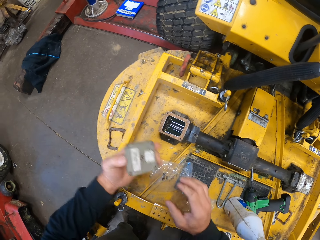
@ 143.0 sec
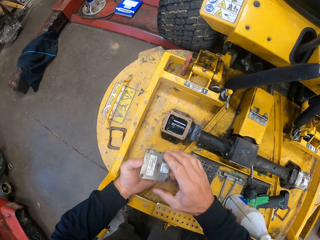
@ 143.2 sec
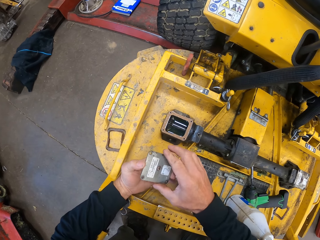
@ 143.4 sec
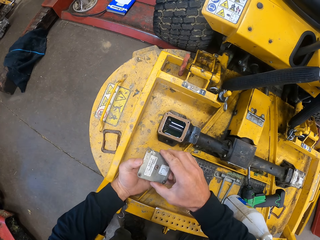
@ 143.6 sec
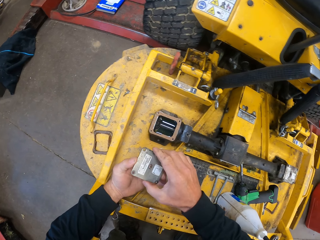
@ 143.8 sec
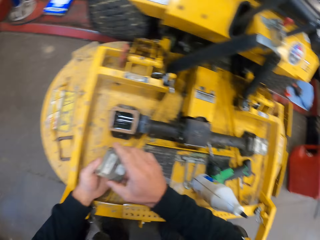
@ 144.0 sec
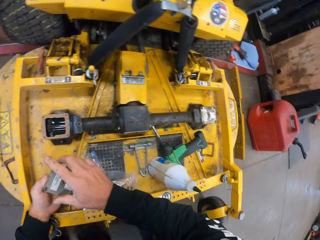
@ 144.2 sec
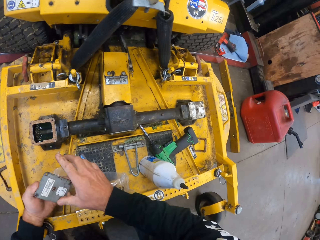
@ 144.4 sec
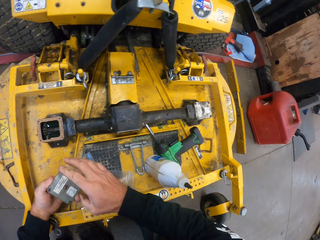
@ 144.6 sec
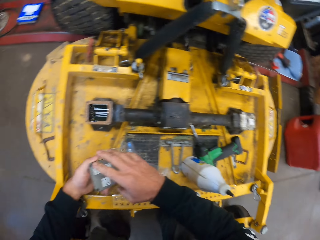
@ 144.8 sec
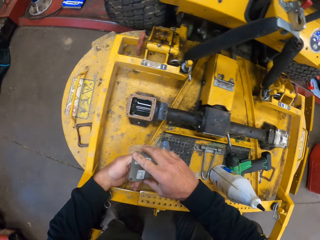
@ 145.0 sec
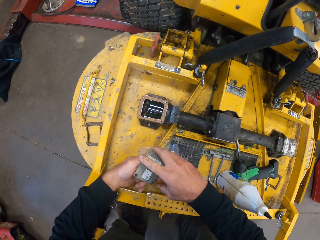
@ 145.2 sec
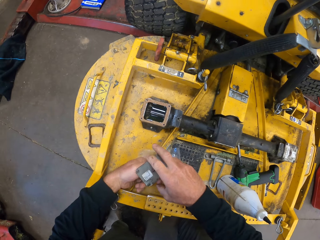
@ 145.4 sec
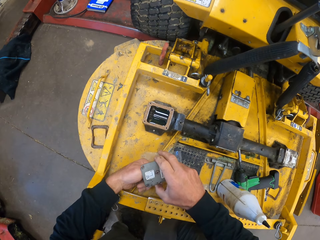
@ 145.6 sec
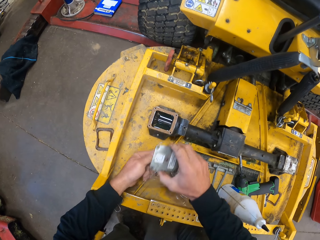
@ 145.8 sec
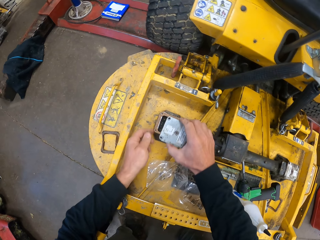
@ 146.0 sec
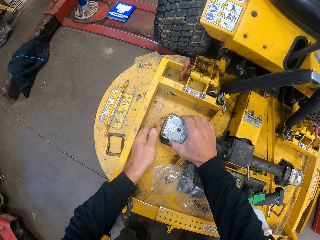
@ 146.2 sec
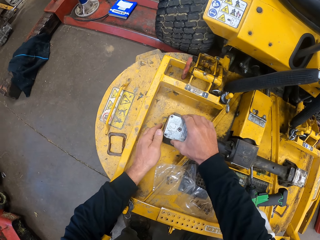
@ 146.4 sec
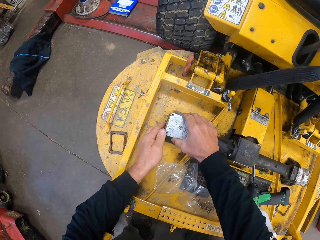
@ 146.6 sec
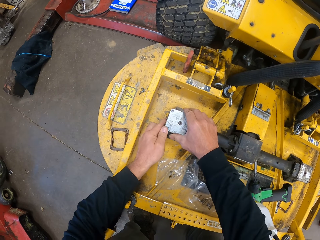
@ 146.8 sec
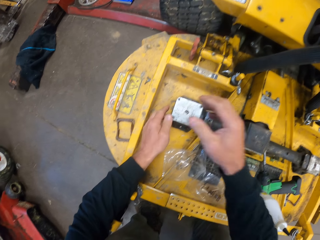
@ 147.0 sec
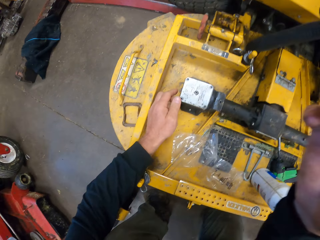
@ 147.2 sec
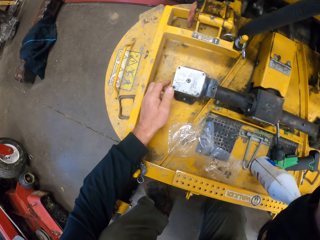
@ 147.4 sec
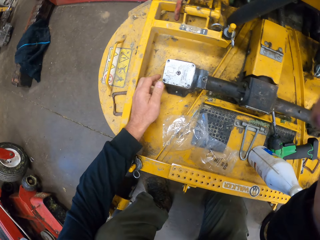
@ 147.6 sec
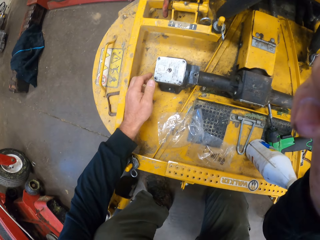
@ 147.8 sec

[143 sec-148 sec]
The camera wearer picks a lid and turns the lid. They place the panel plate on the square shape disc plate on the panel. They put the lid on a mower.
